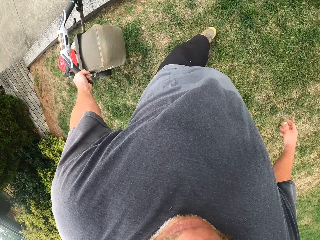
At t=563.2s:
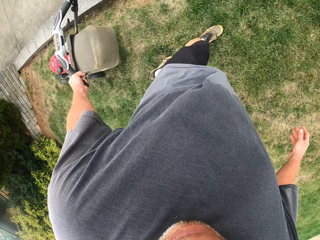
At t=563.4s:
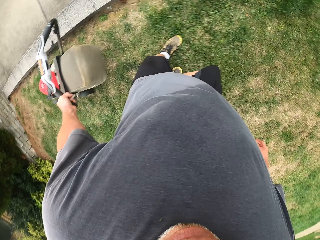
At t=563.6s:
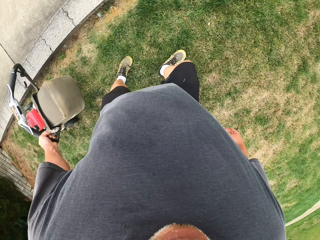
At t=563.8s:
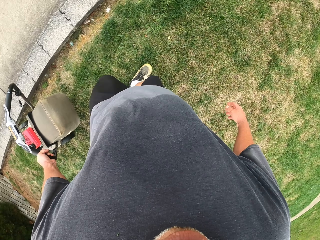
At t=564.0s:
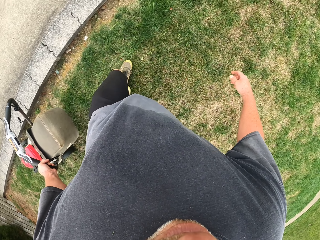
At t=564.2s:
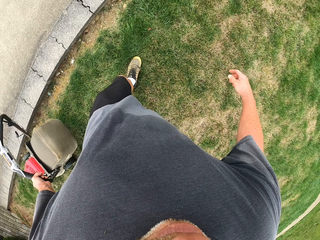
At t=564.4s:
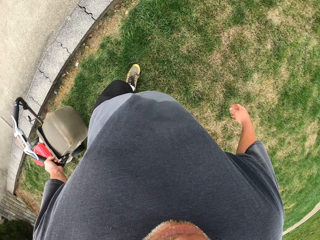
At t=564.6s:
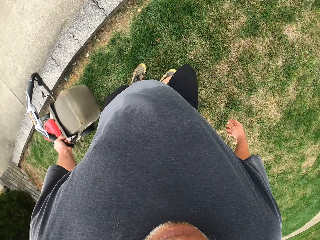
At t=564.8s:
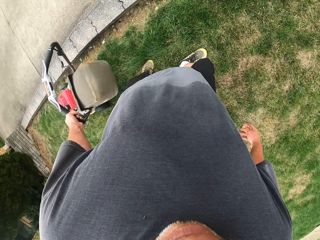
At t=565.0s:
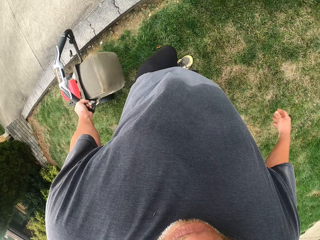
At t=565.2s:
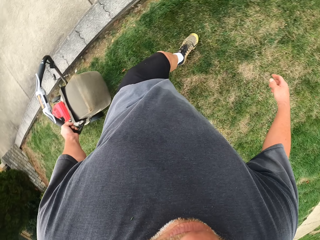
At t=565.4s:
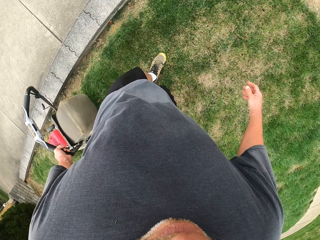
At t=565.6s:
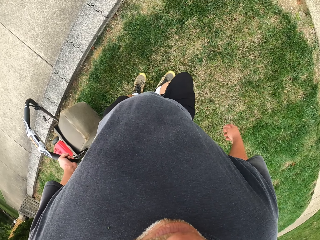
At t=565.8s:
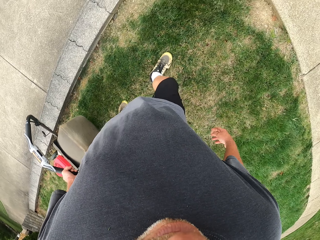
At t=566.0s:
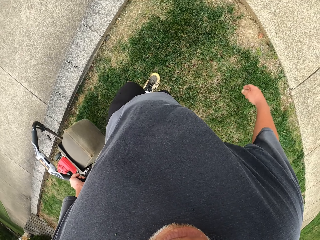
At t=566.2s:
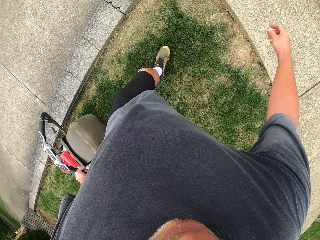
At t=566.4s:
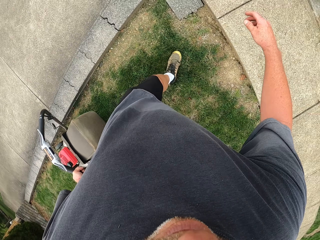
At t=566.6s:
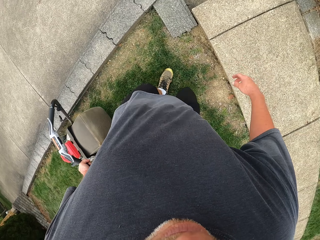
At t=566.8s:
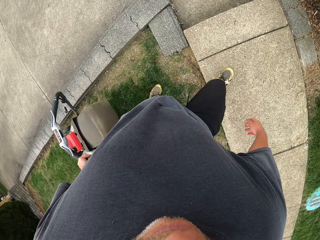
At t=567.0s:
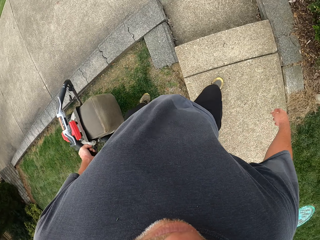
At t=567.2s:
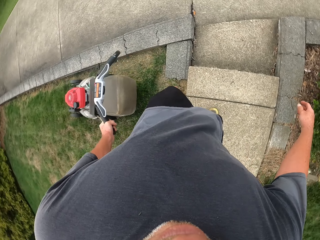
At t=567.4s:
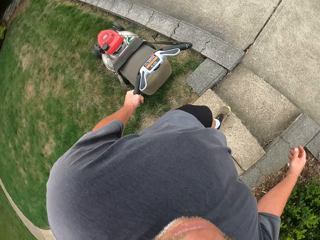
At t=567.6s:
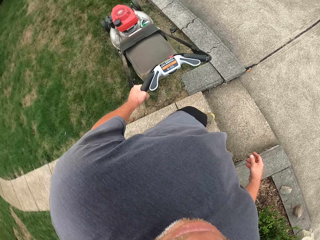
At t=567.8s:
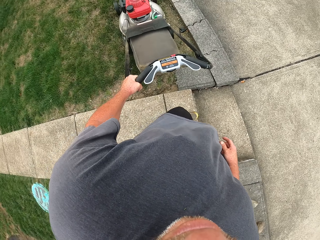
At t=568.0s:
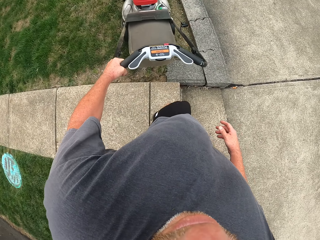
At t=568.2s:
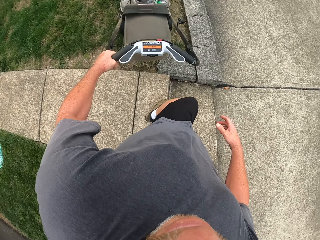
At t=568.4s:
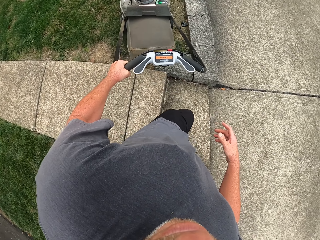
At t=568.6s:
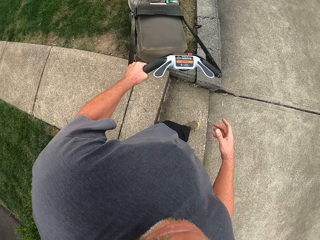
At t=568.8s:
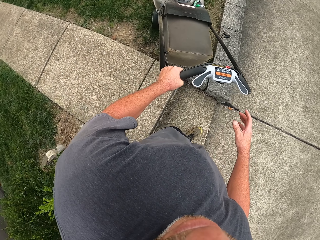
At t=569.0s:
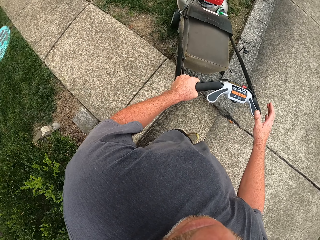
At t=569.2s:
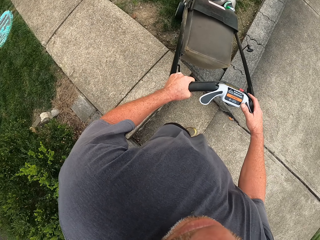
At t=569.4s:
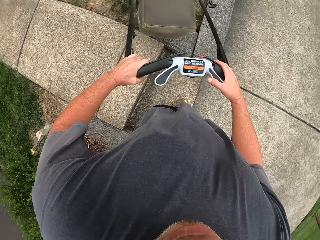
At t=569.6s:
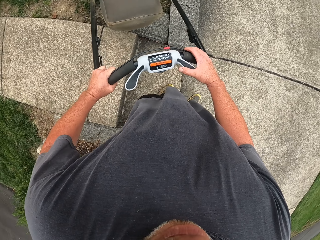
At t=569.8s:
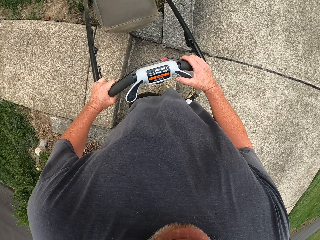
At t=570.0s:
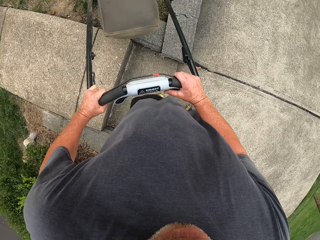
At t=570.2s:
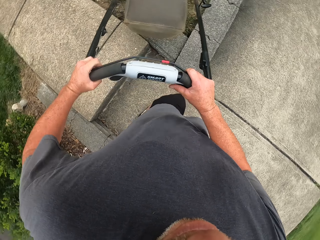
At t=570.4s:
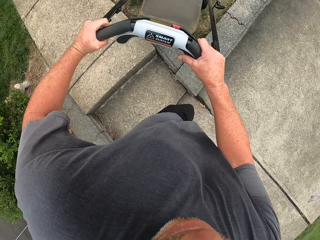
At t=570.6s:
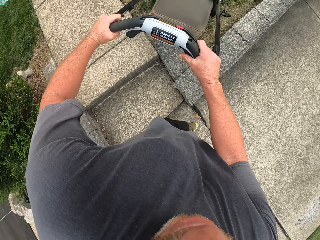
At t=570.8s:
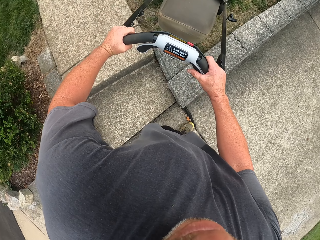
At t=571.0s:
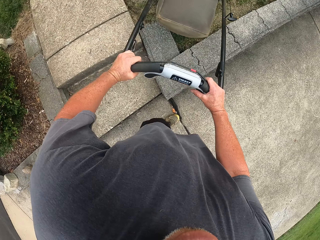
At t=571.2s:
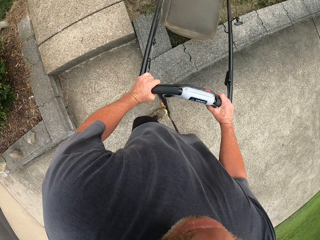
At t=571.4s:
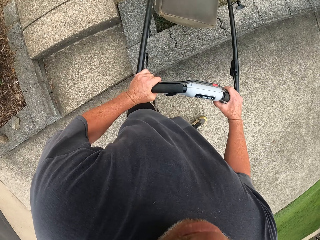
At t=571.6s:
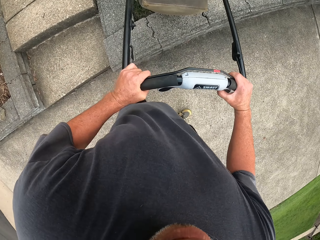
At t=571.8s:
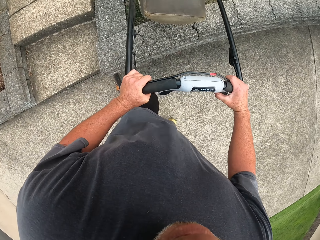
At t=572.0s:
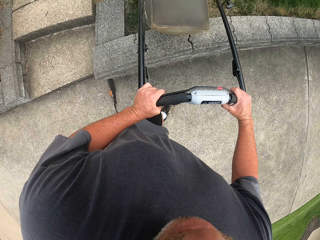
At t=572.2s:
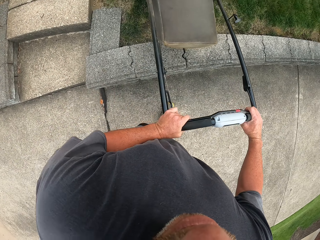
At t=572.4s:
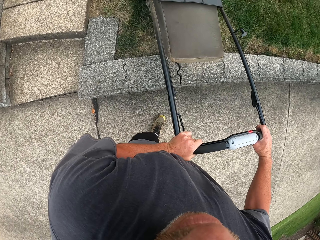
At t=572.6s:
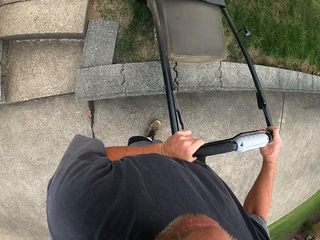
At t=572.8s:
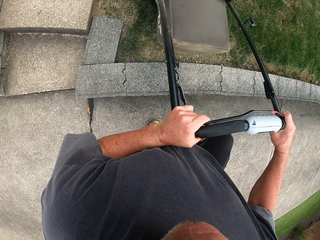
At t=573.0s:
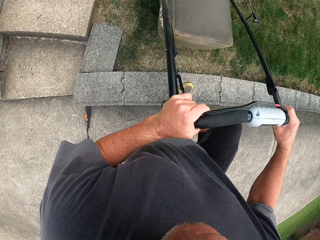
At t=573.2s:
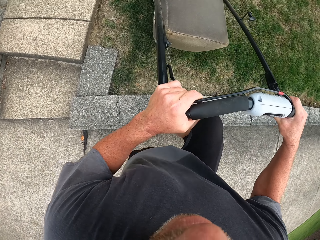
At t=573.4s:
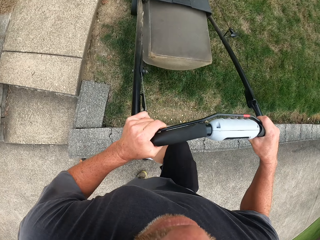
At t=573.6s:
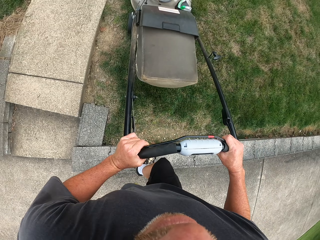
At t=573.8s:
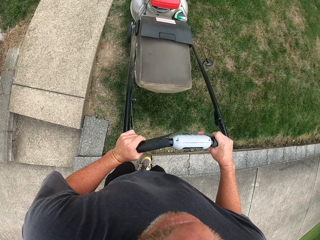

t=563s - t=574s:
The camera wearer pulls the lawn mower. They turn the lawn mower.

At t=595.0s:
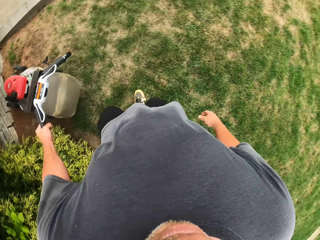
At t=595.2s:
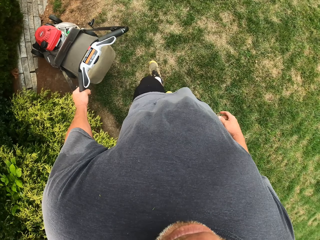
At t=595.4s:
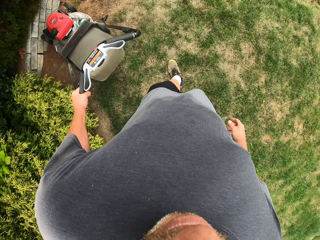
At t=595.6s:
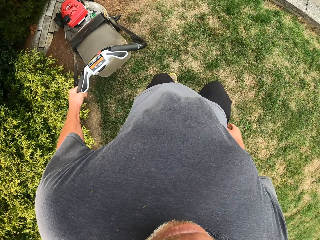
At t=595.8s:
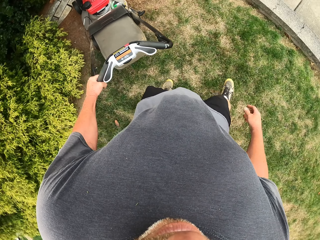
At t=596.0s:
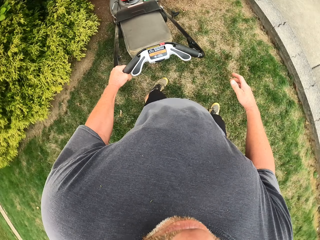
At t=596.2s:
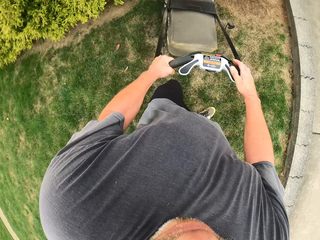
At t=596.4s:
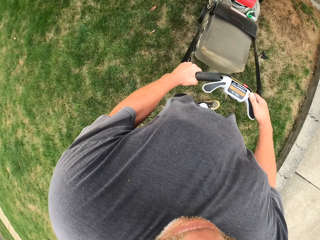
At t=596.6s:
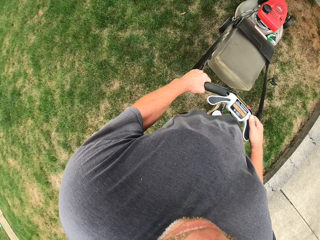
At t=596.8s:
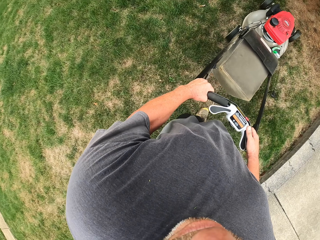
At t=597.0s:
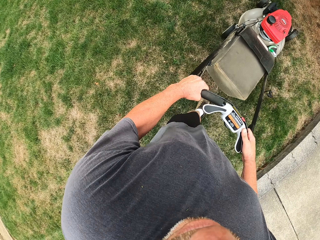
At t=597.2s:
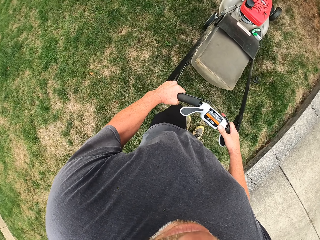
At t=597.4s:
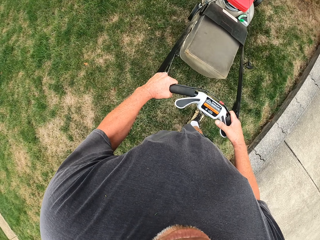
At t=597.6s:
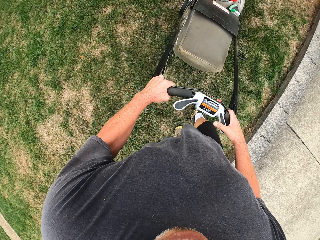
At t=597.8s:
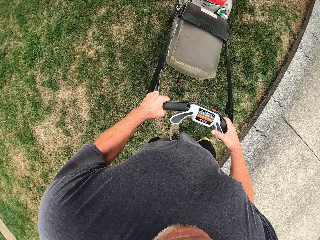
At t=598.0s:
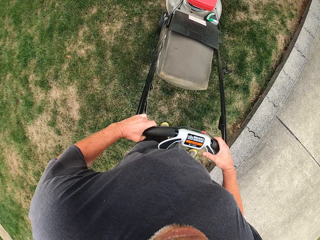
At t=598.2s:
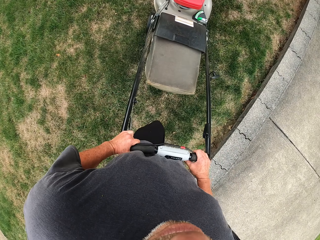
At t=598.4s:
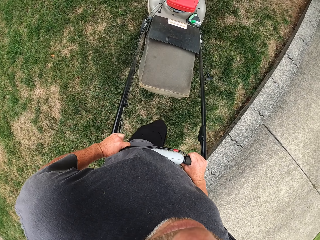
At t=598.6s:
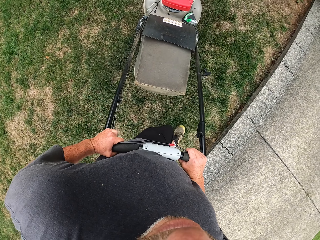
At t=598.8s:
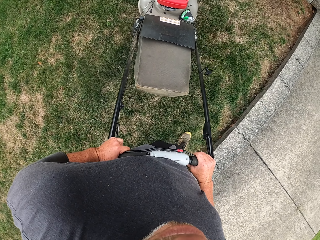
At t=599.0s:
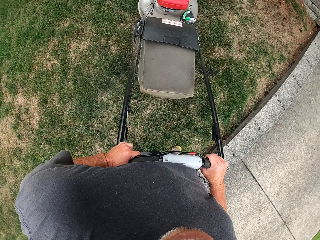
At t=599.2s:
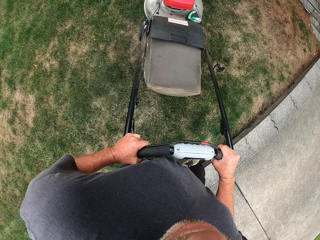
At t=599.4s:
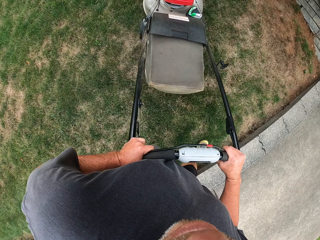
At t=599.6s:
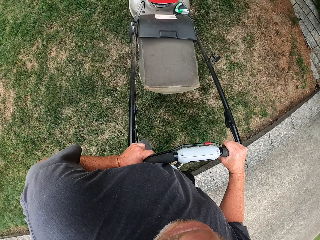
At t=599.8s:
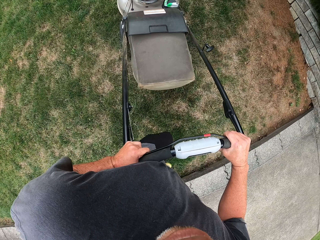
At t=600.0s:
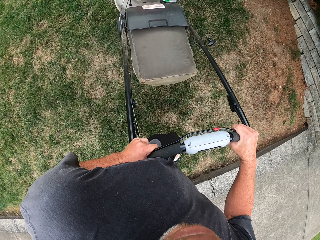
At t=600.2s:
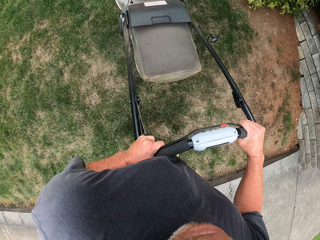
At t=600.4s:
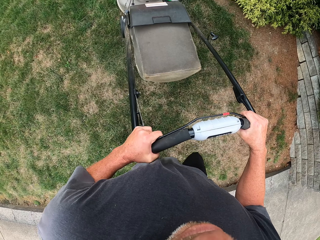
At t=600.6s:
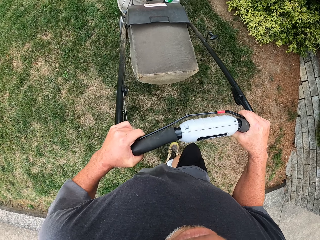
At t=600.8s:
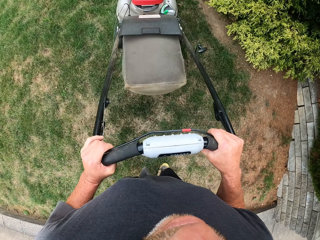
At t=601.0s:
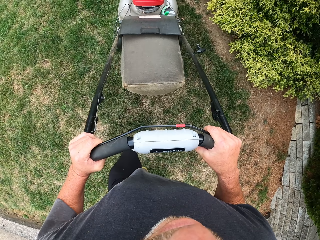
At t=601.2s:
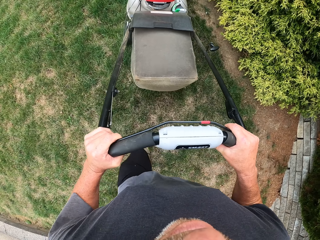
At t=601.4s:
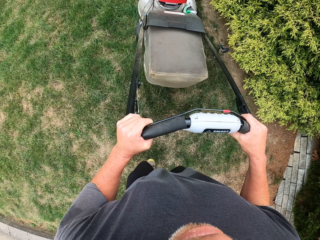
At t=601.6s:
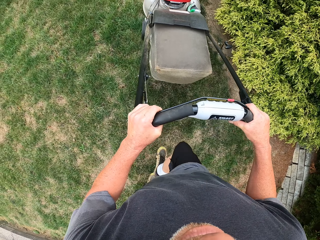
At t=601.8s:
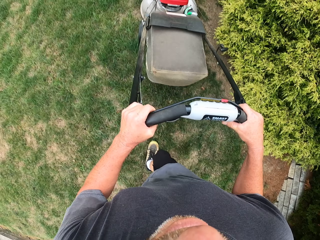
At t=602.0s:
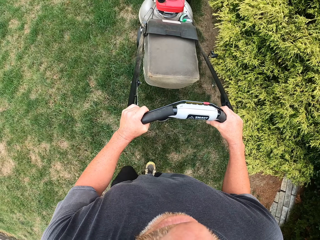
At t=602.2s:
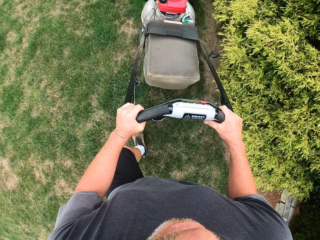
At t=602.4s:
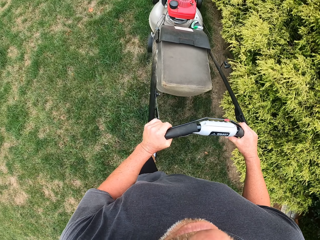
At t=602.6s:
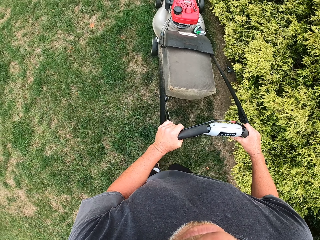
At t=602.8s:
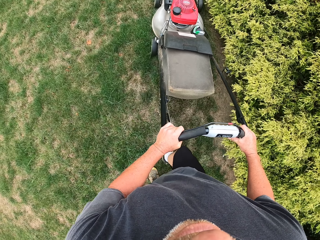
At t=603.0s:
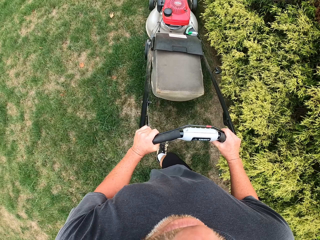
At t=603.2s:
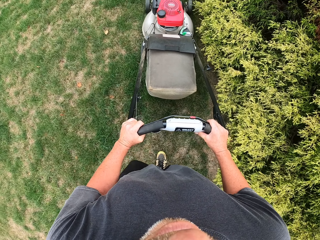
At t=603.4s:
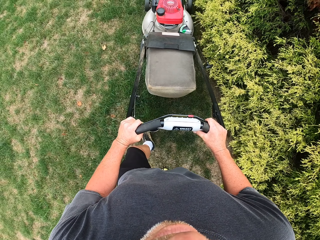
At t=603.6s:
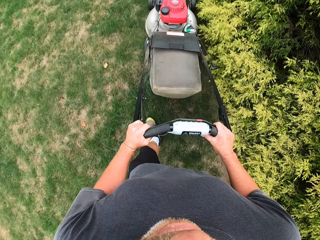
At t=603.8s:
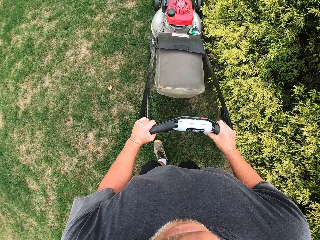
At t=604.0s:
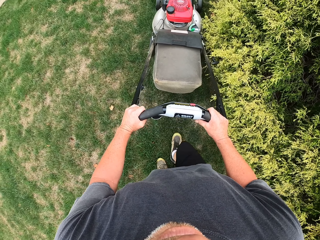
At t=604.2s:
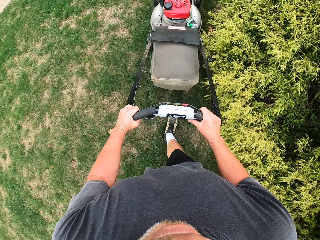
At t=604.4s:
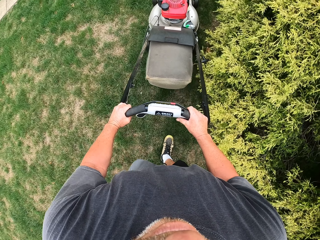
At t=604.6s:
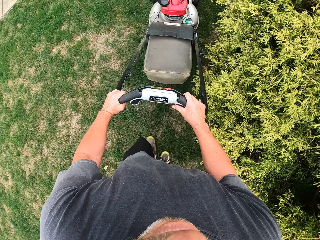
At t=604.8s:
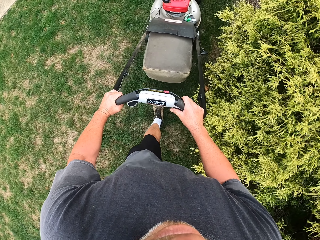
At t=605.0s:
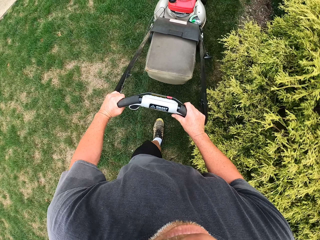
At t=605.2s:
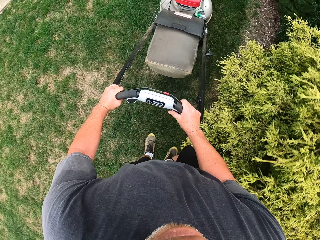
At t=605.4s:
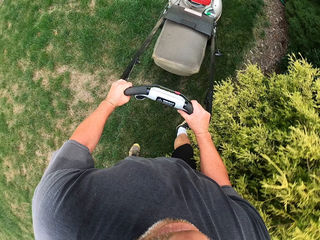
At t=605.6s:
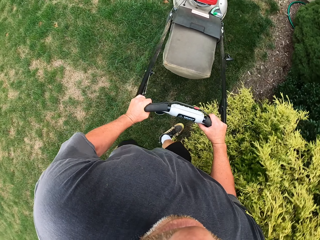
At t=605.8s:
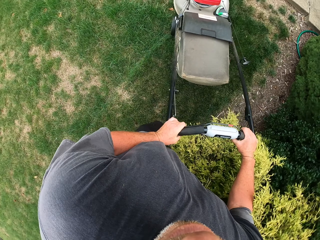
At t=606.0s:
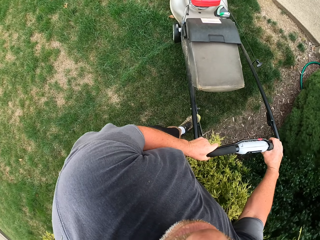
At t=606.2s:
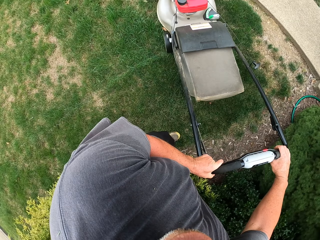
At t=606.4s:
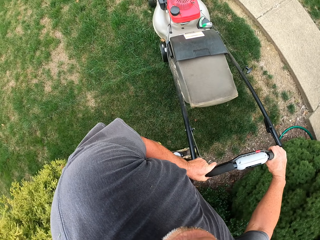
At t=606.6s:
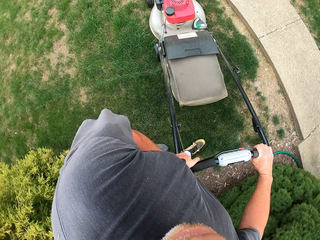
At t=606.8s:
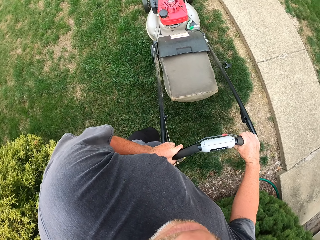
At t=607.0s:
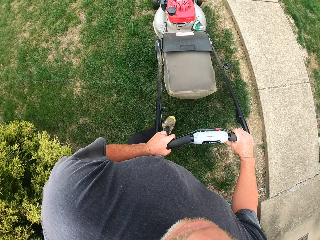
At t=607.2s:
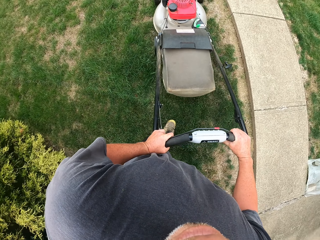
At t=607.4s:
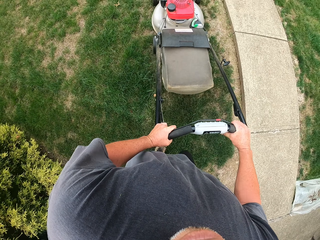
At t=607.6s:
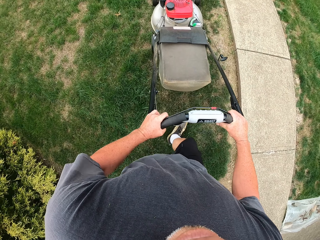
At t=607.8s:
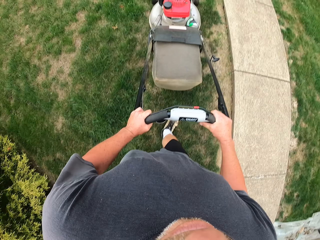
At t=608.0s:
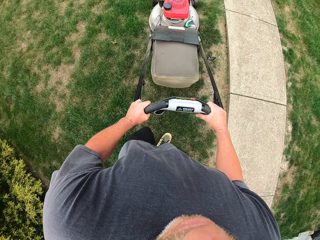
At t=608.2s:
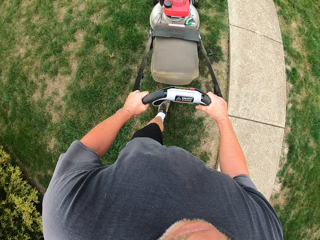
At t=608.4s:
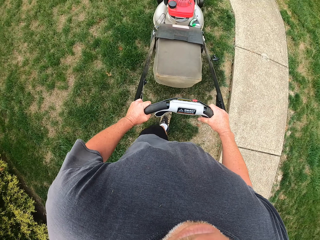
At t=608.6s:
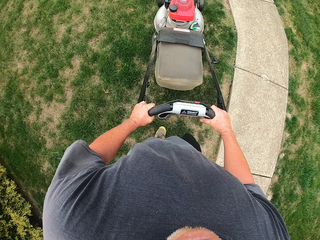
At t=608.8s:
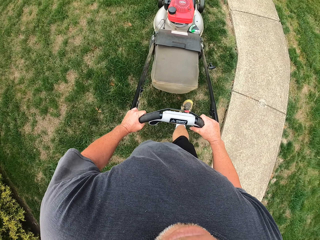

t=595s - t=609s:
The camera wearer makes a turn. They cut grass with a lawn mower. They make a turn. They cut grass with the lawn mower.
